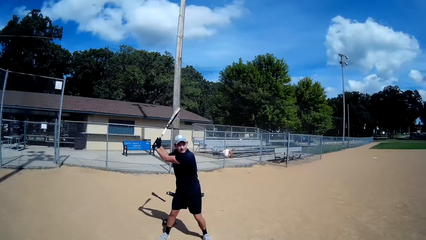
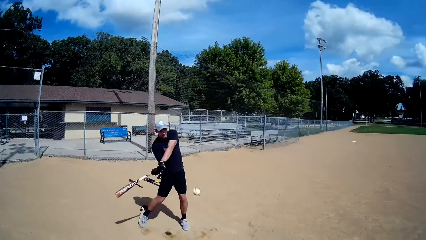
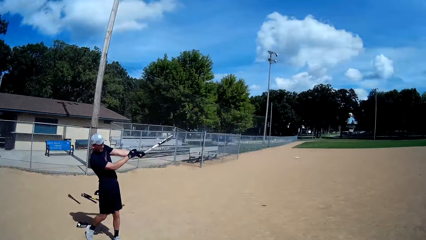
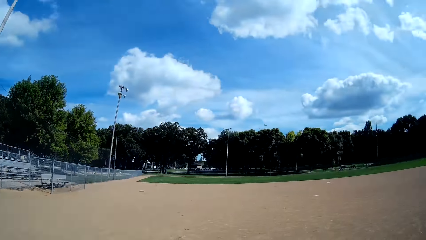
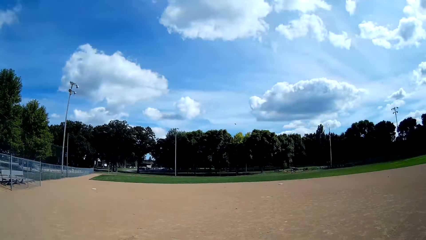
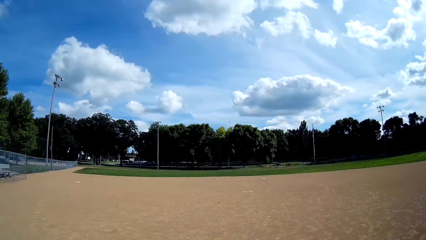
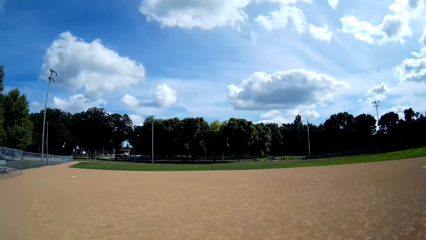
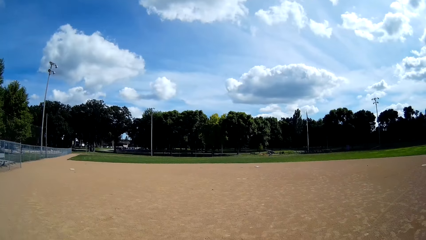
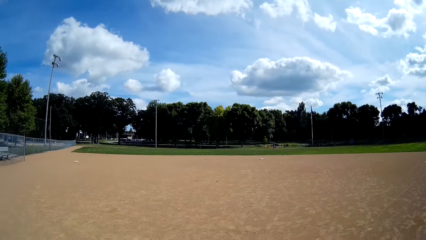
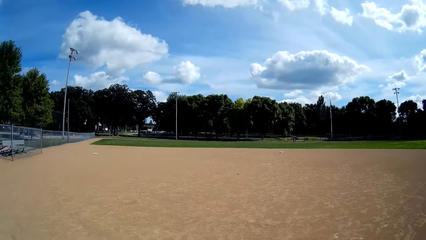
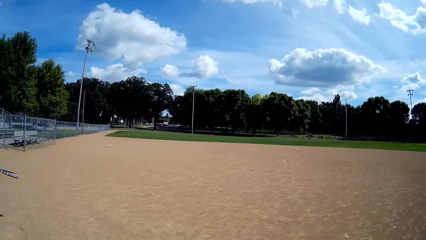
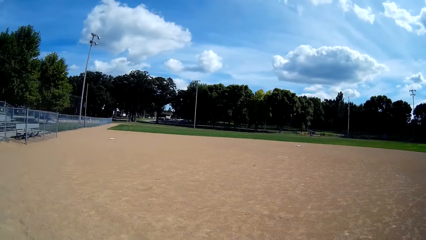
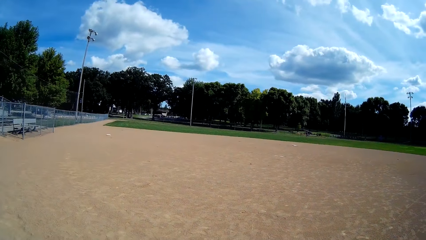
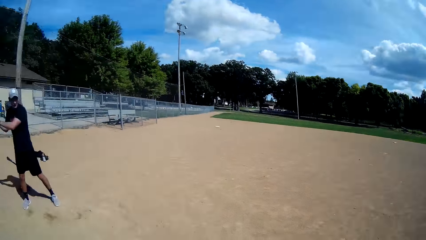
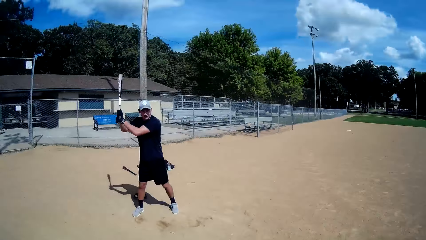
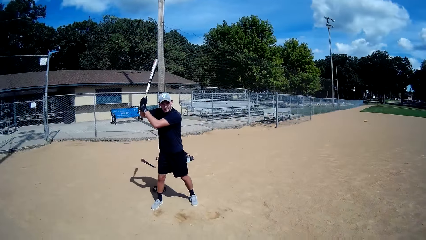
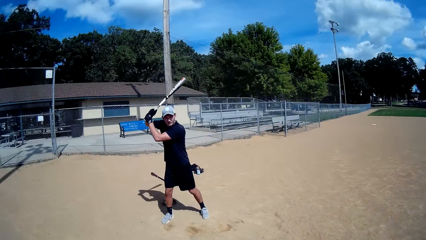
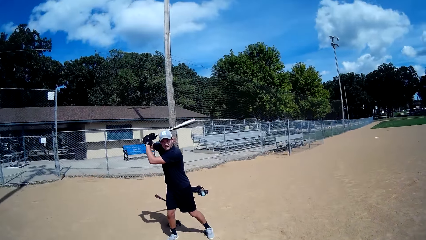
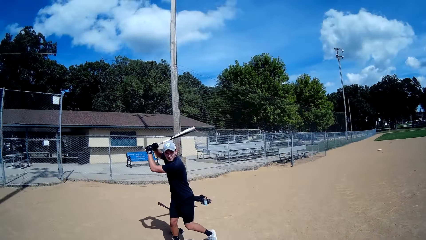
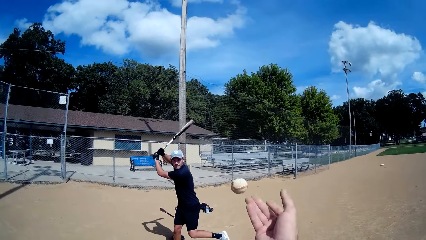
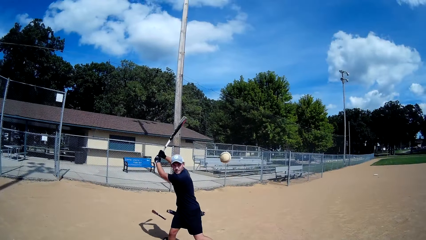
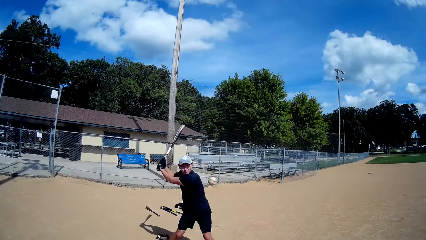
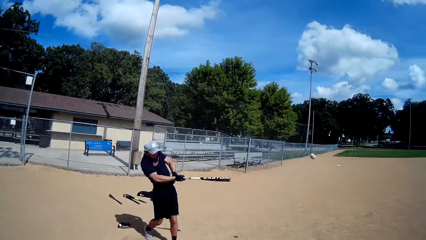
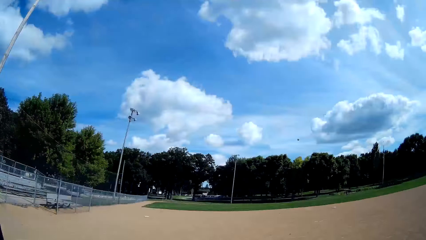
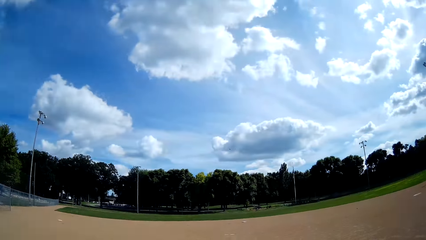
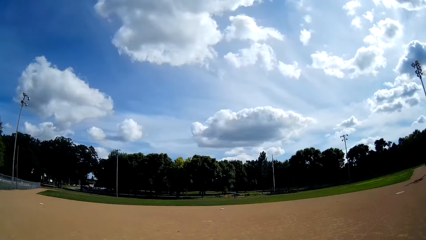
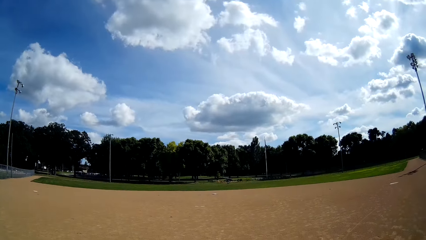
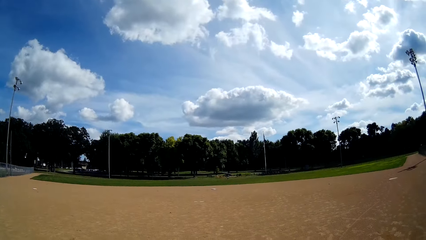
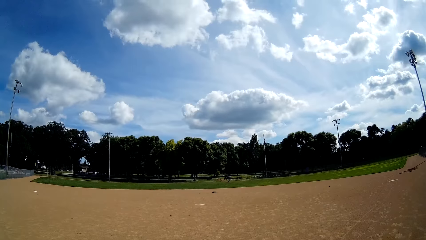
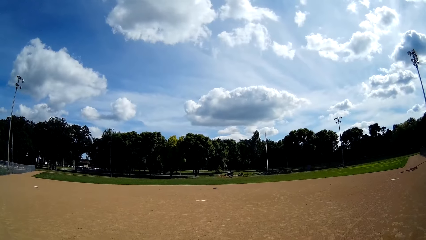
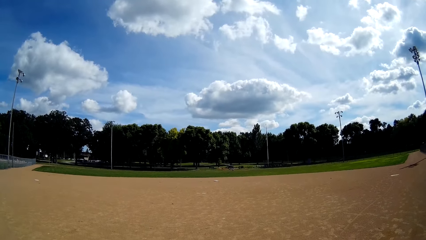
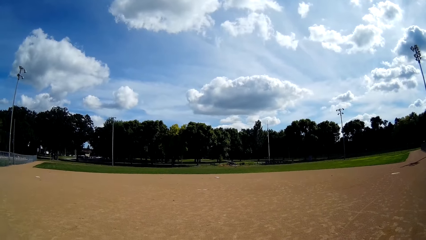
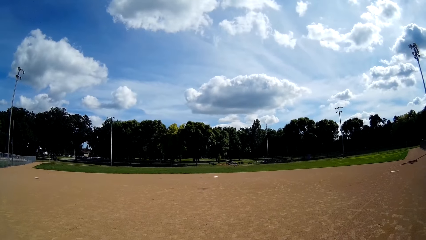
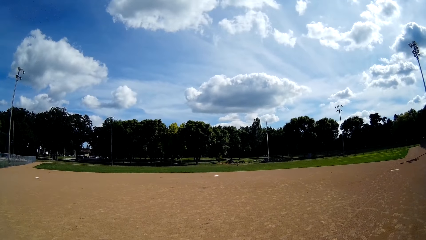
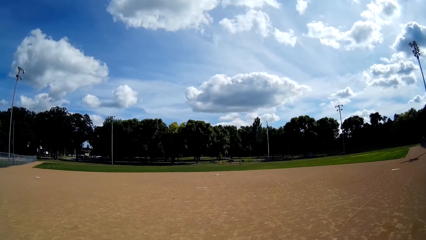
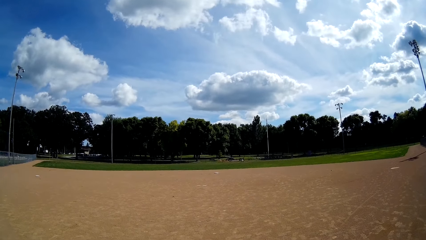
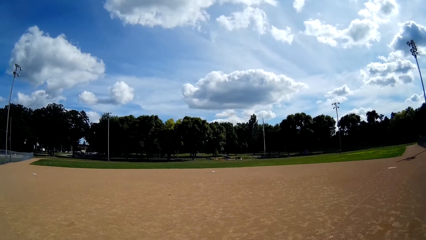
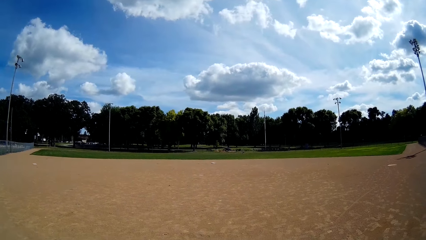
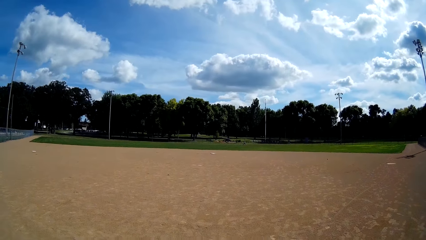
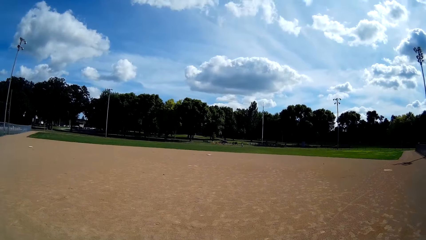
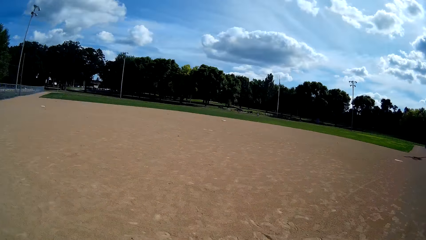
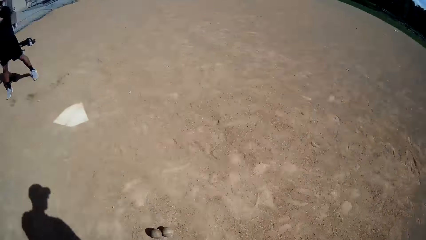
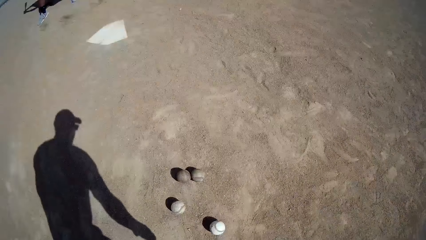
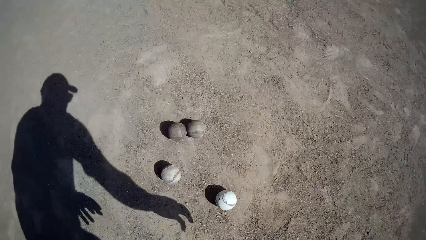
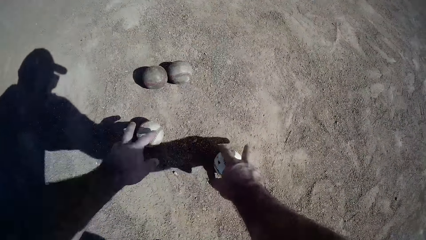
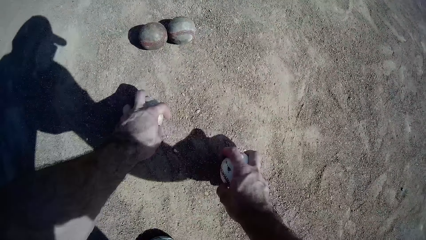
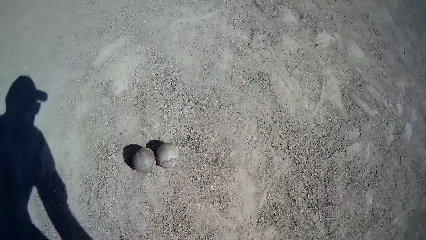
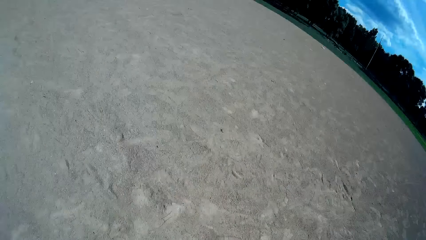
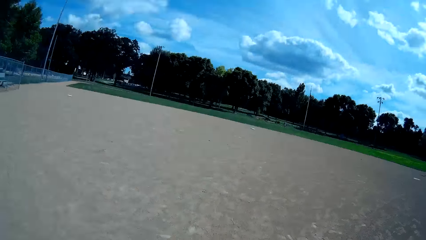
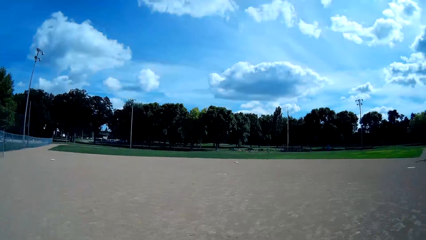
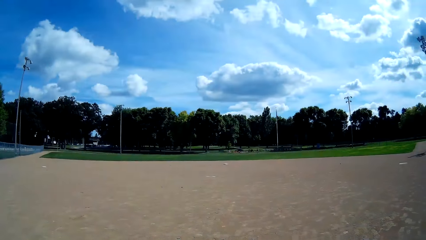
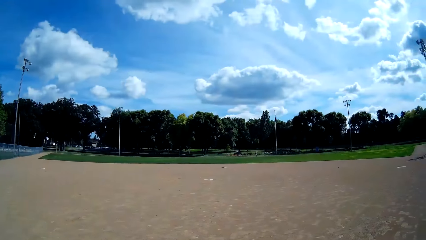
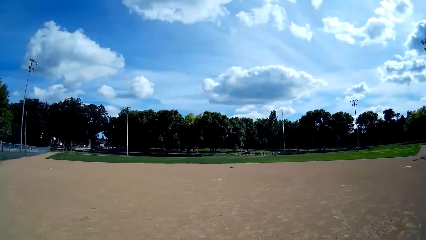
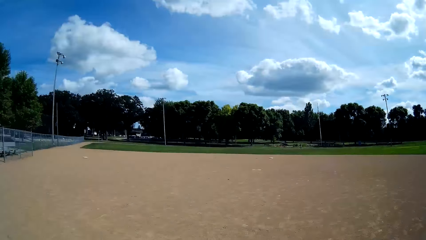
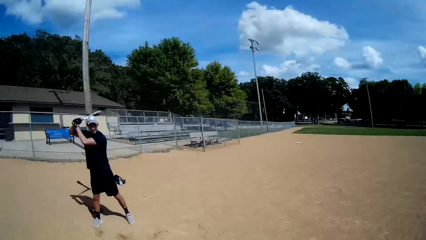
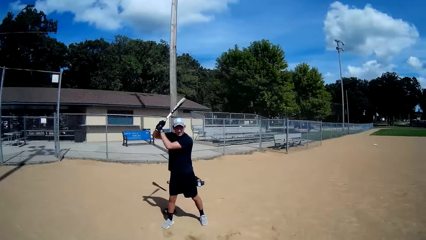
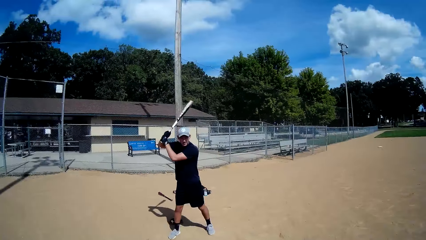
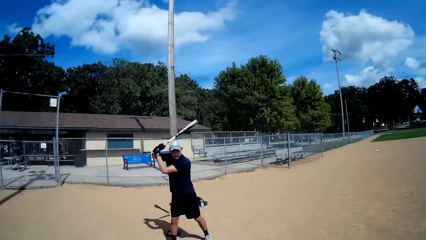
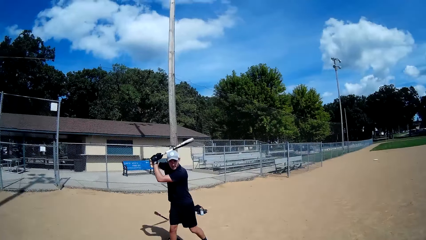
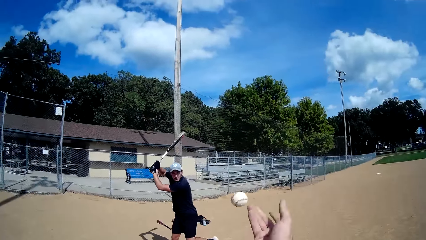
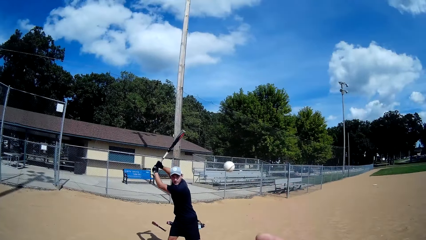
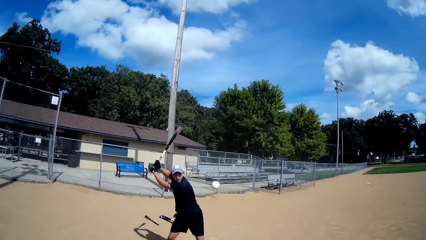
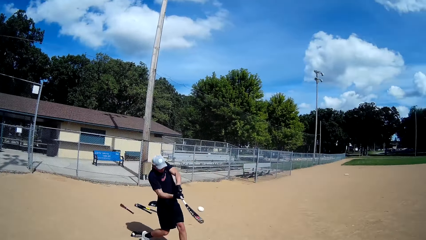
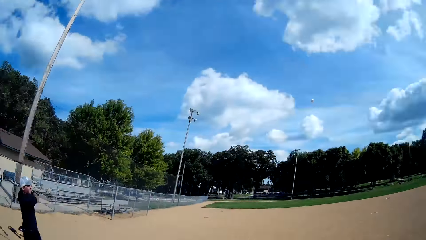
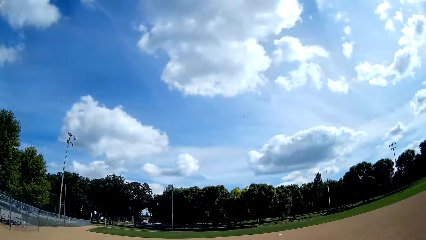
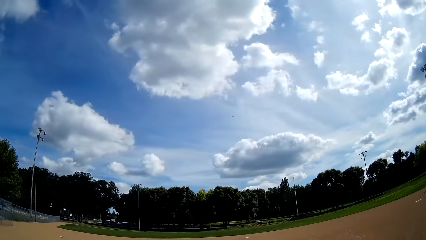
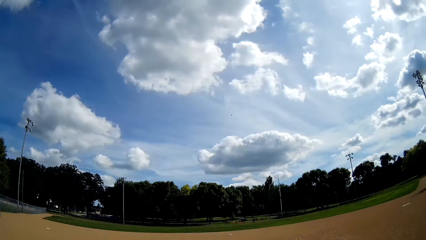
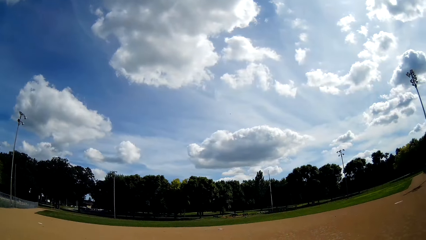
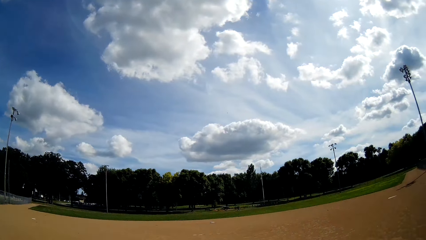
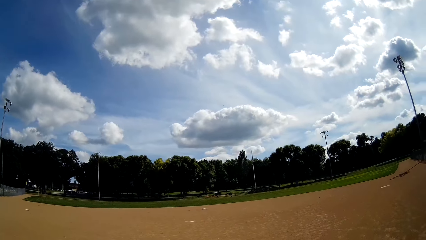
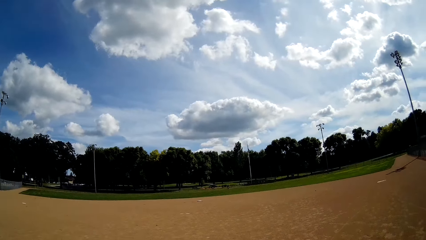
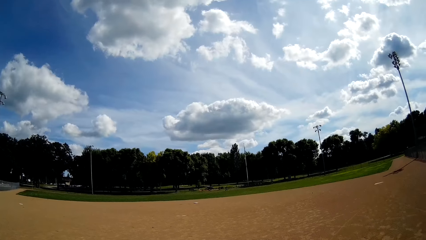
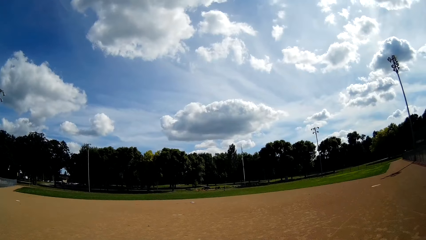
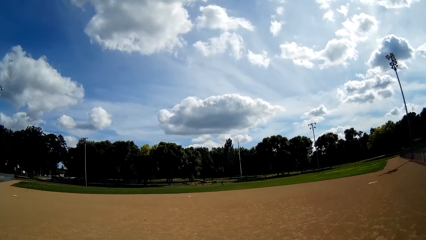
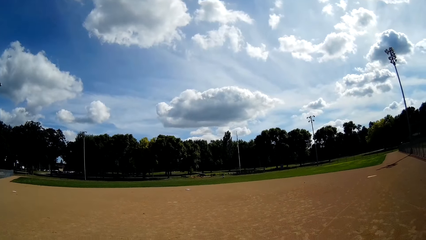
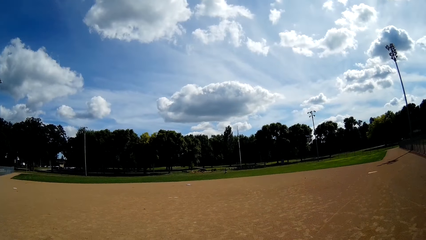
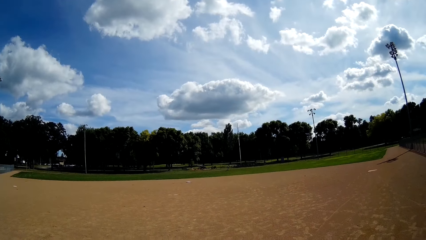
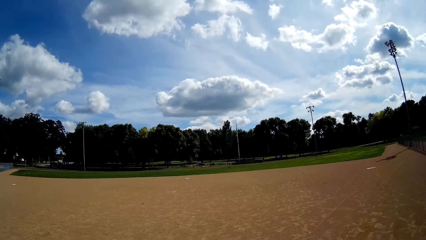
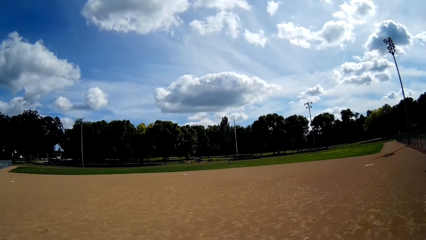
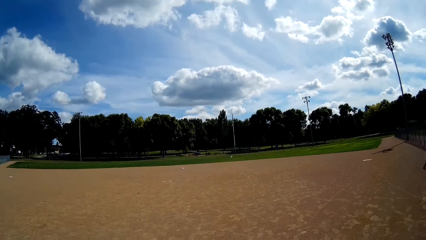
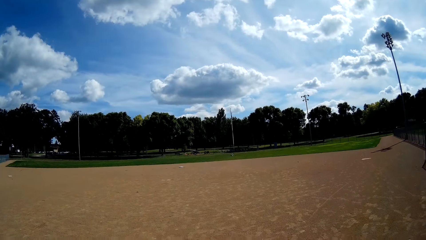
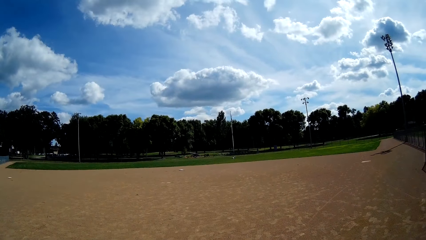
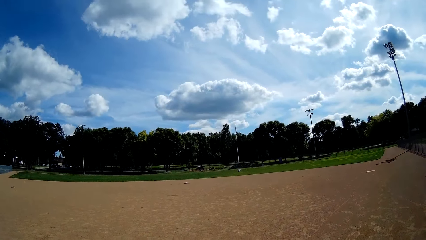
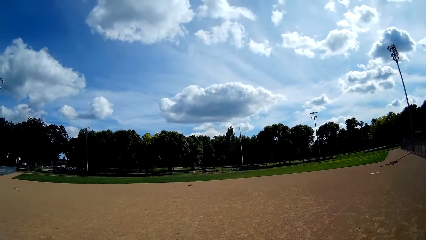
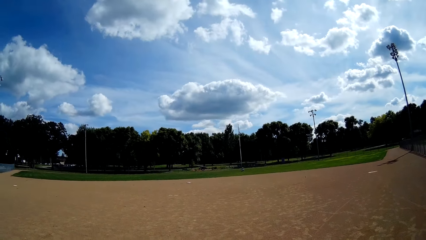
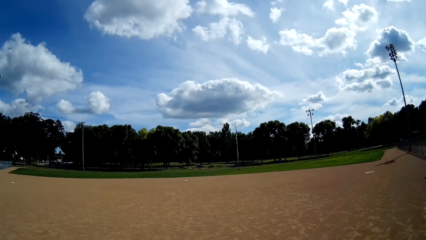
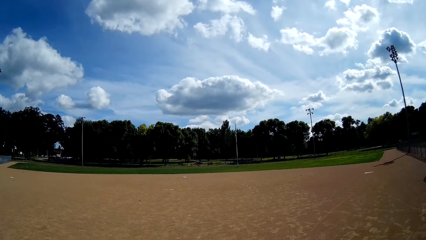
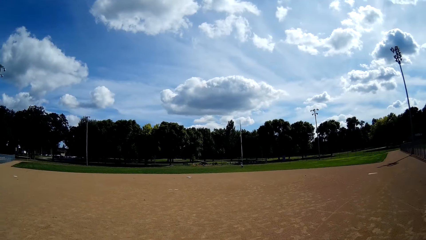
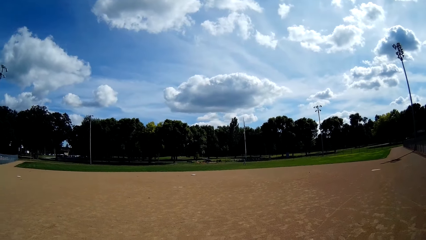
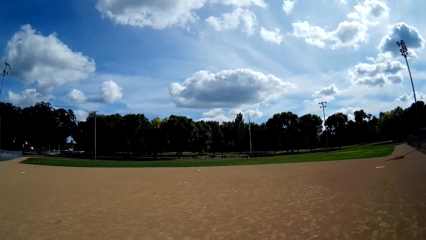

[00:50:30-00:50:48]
The camera wearer throws a baseball to the man. The man hits the baseball with the baseball bat. The camera wearer throws the baseball to the man. The man hits the baseball with the baseball bat. Another man runs for the ball. The camera wearer communicates. They pick up the baseball from the ground. They throw the baseball to the first man. The first man hits the baseball with the baseball bat. The other man runs for the ball. The camera wearer celebrates the other man.
